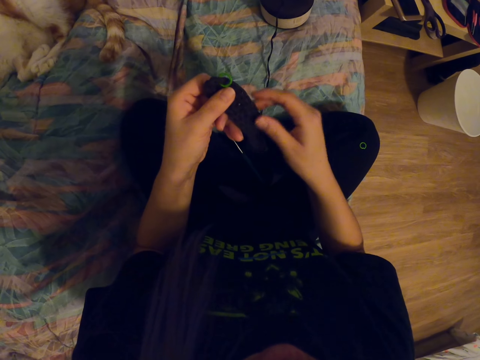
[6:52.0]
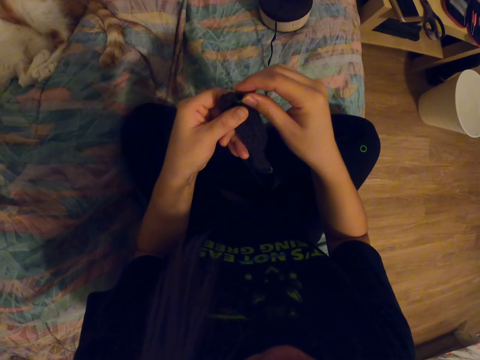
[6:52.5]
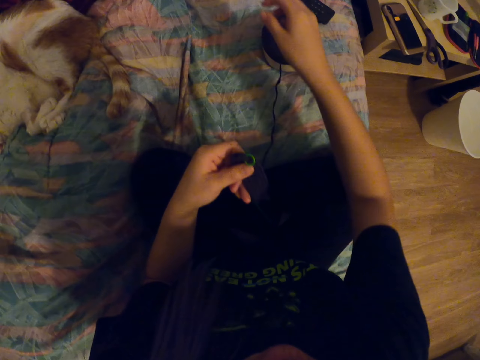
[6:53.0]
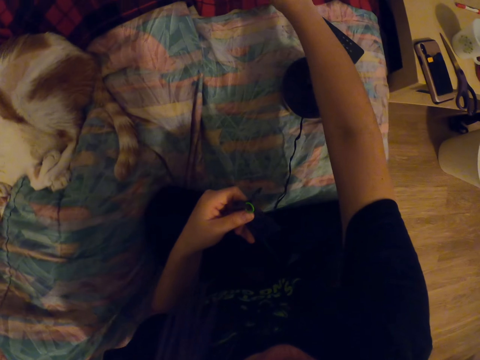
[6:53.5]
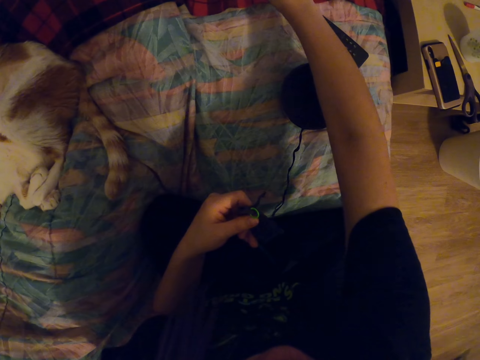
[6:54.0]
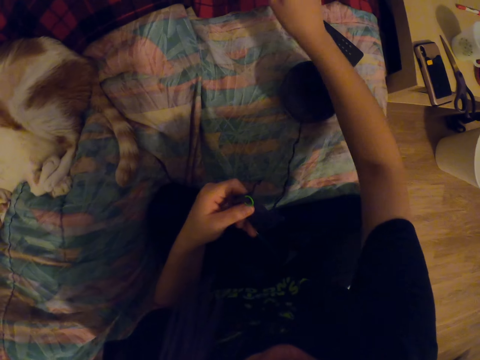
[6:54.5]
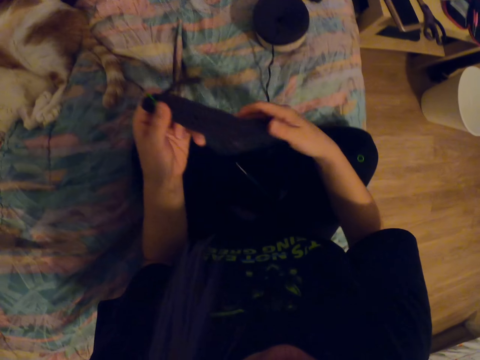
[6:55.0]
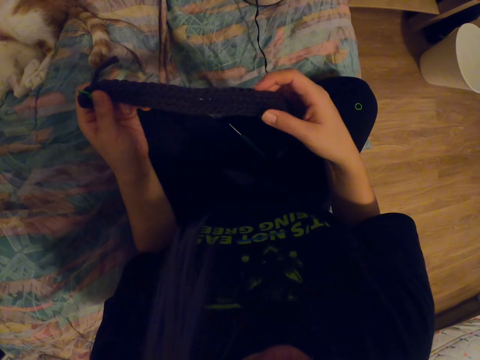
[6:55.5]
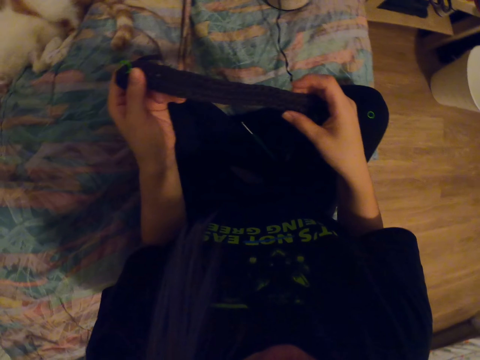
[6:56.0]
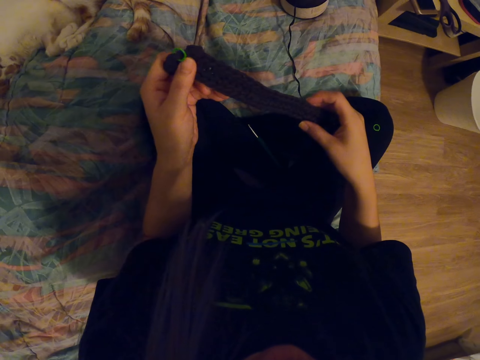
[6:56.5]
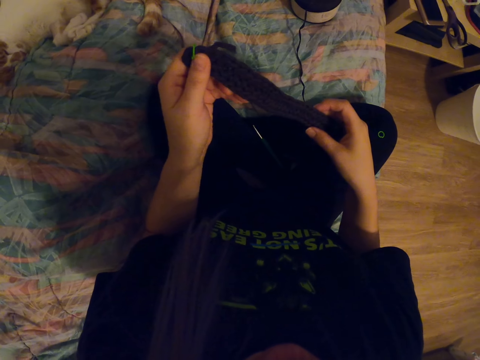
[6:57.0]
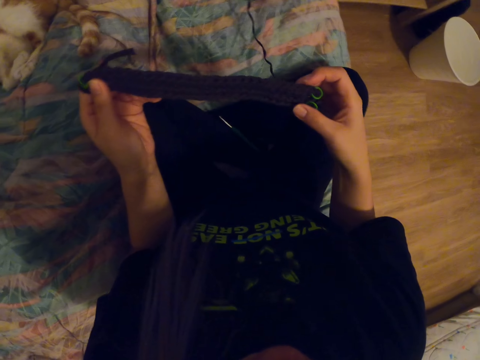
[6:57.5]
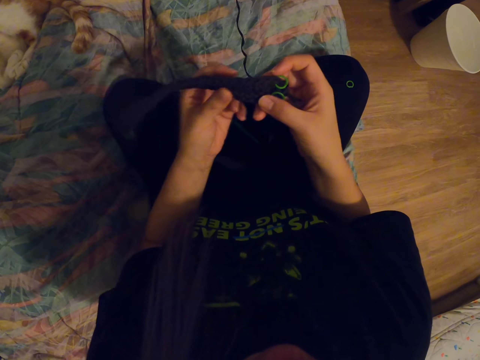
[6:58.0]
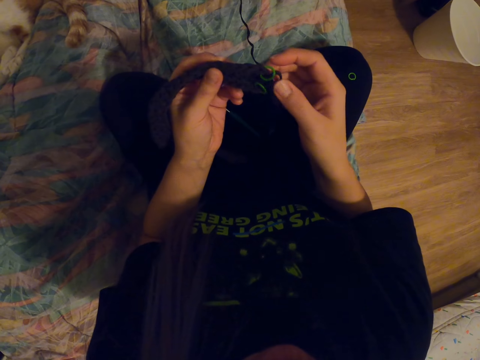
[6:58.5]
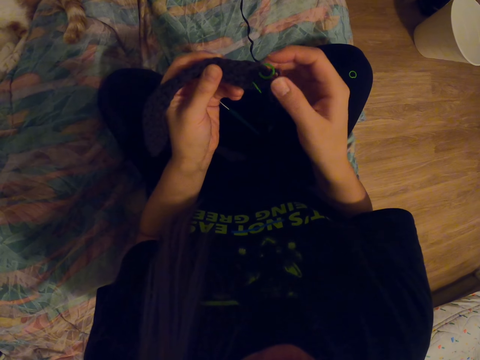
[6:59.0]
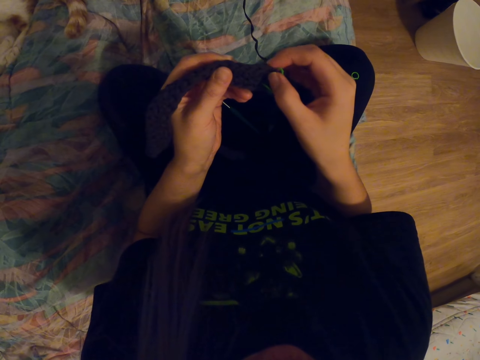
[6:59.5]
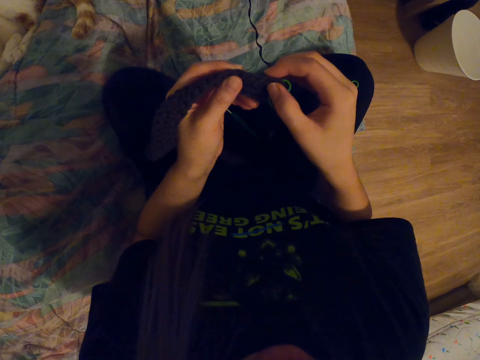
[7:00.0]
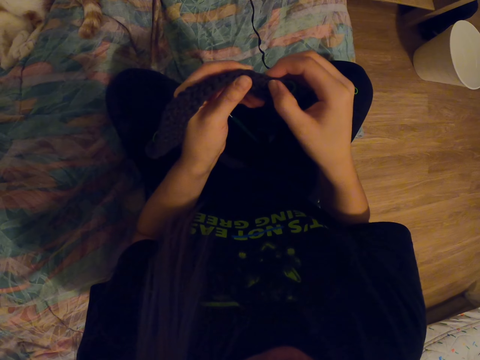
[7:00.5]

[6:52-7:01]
The camera wearer puts the hand forward. They straighten a cloth.

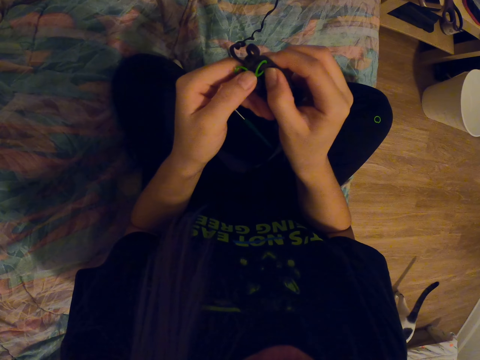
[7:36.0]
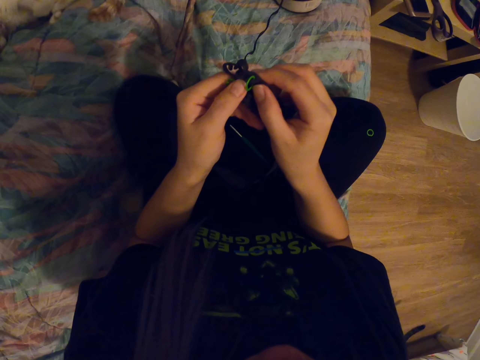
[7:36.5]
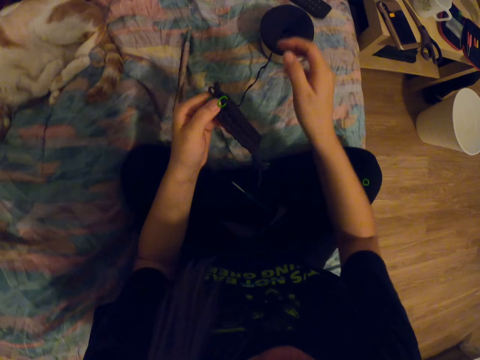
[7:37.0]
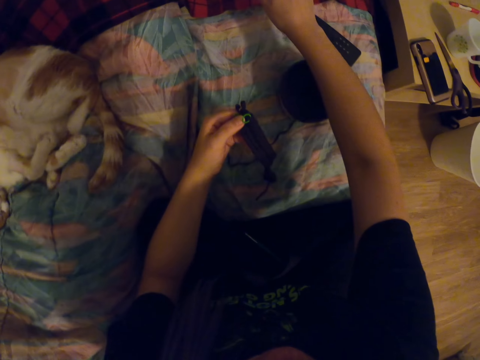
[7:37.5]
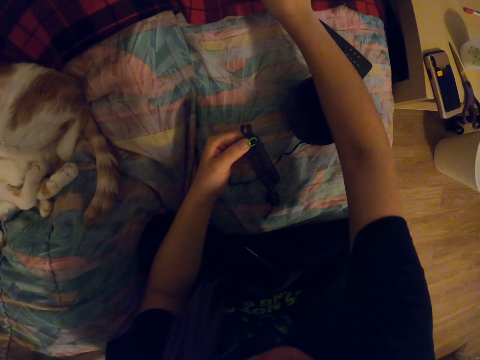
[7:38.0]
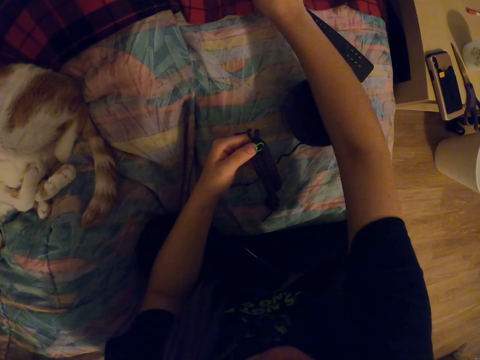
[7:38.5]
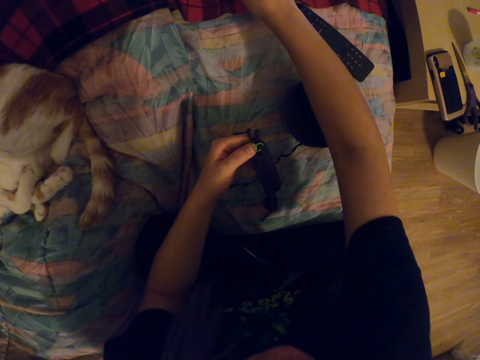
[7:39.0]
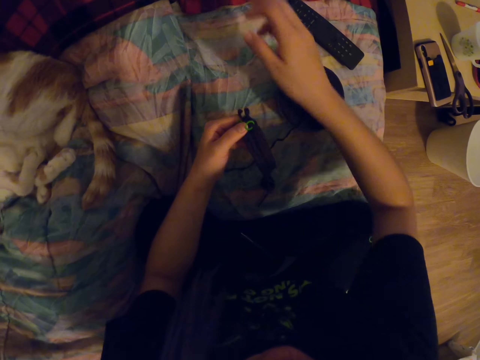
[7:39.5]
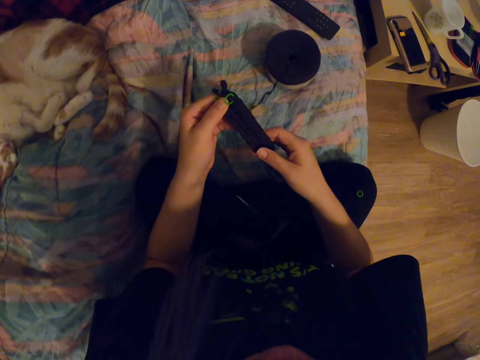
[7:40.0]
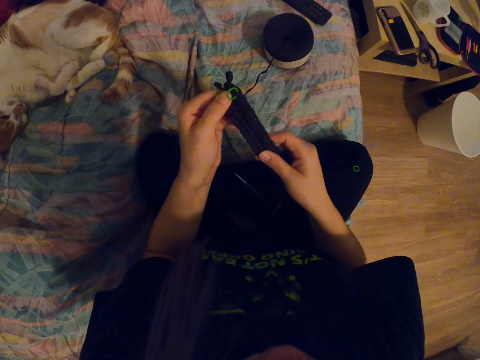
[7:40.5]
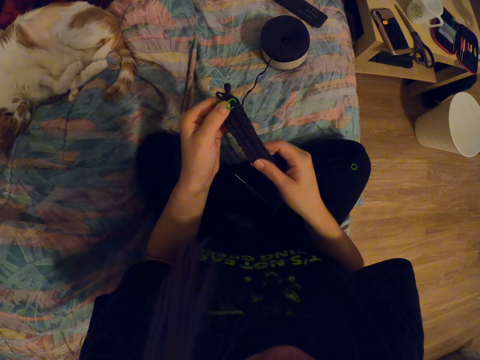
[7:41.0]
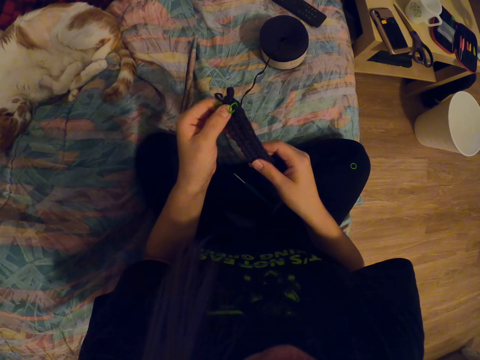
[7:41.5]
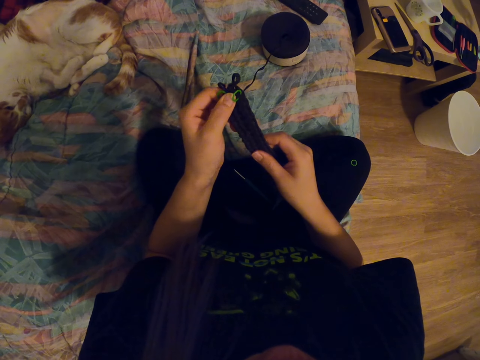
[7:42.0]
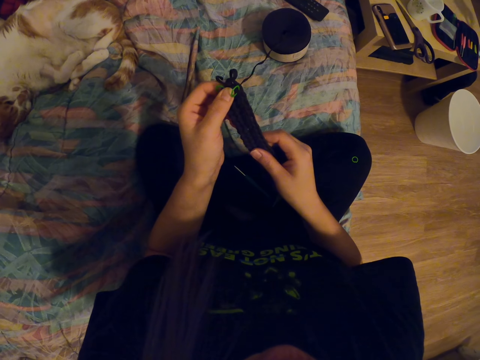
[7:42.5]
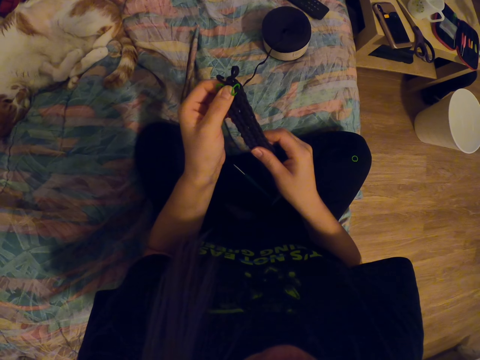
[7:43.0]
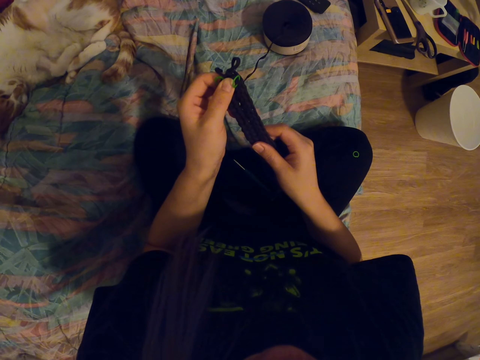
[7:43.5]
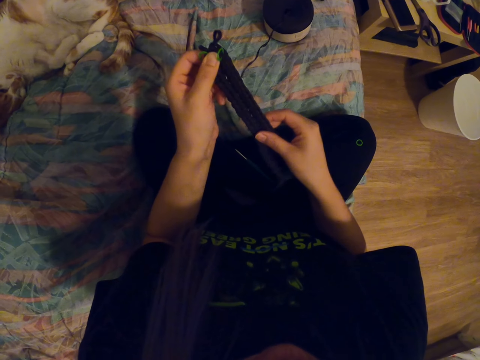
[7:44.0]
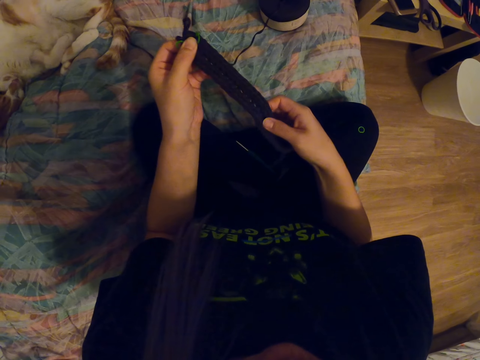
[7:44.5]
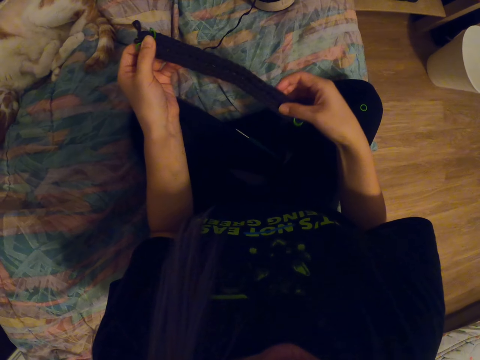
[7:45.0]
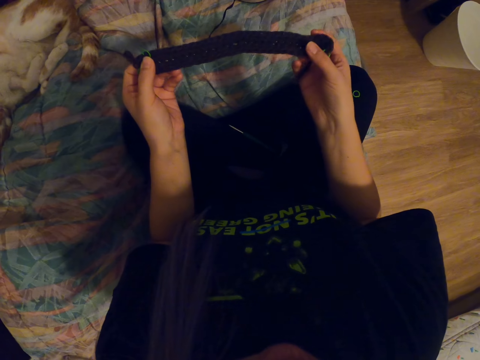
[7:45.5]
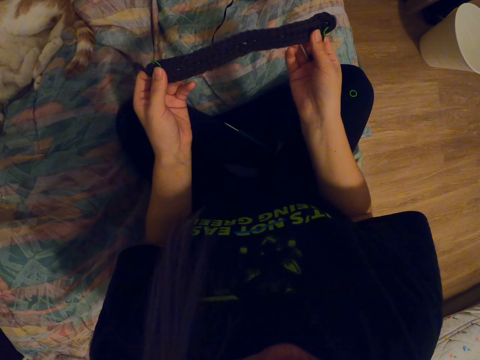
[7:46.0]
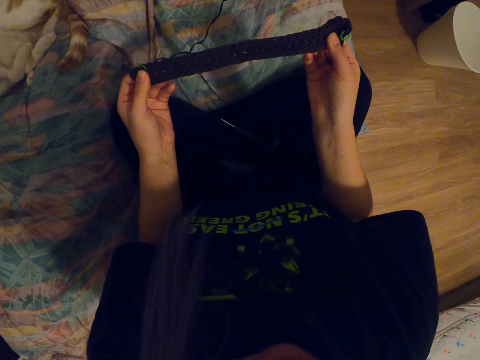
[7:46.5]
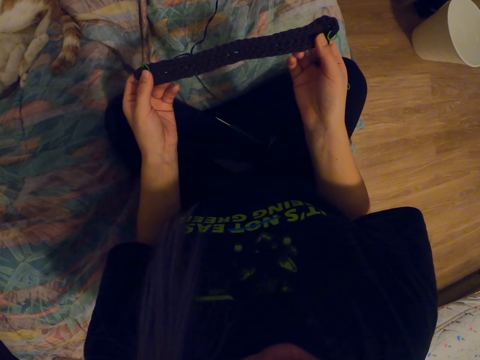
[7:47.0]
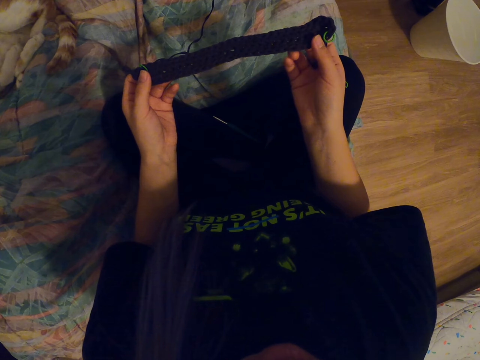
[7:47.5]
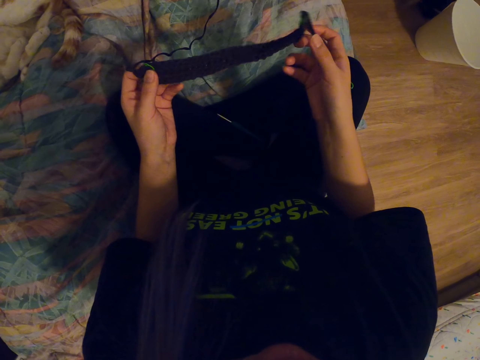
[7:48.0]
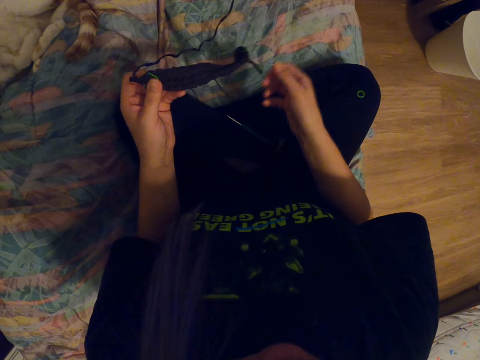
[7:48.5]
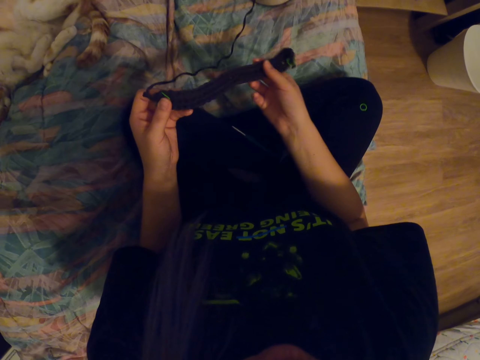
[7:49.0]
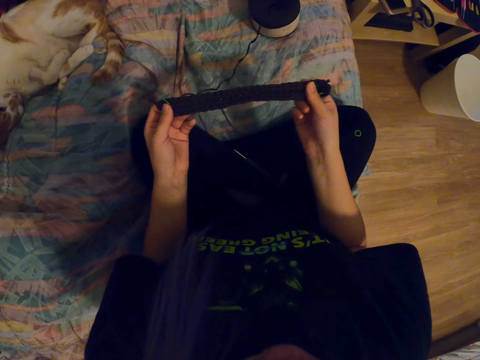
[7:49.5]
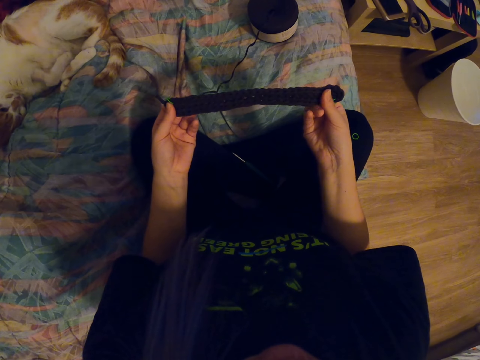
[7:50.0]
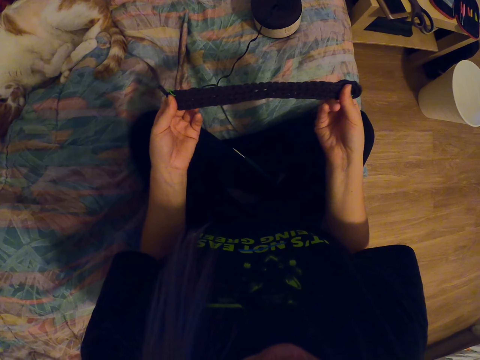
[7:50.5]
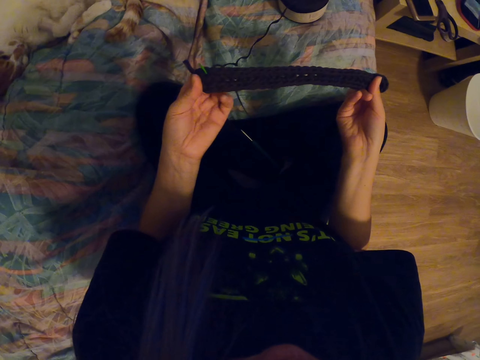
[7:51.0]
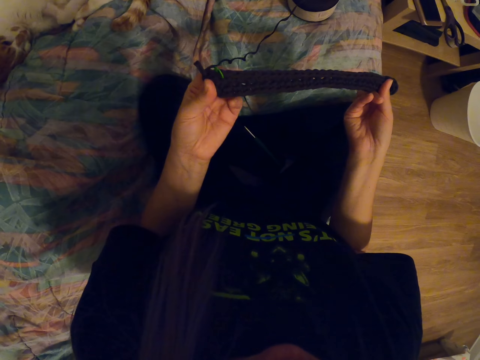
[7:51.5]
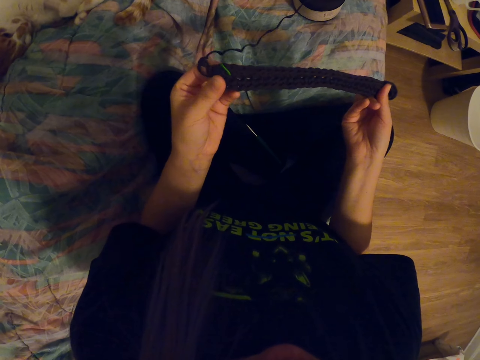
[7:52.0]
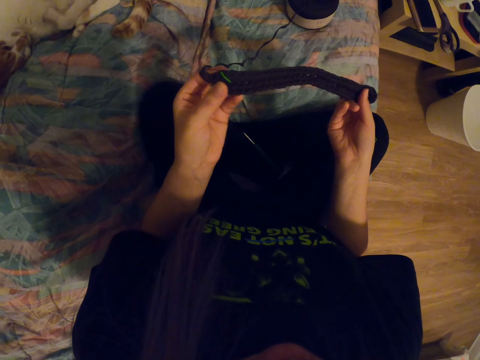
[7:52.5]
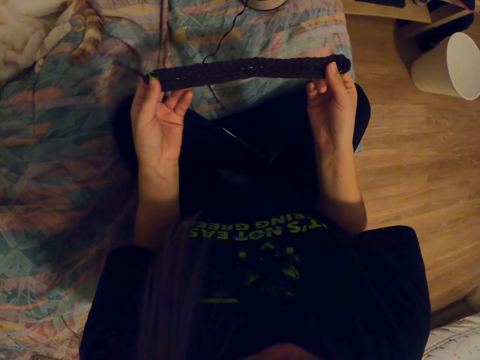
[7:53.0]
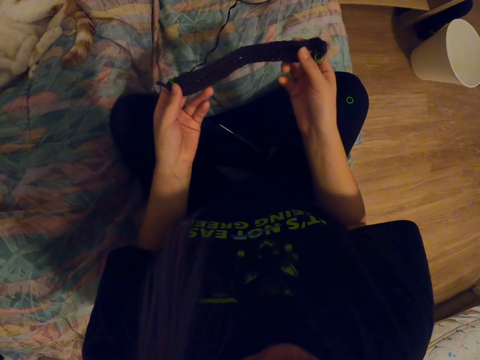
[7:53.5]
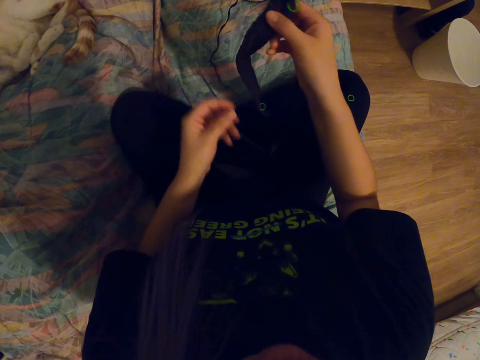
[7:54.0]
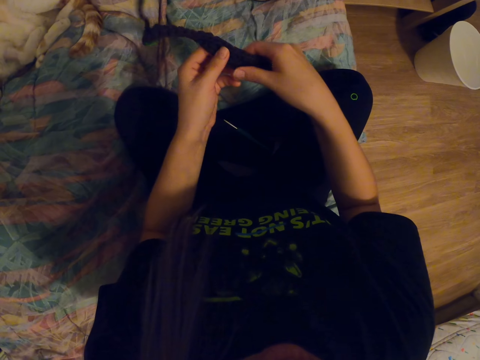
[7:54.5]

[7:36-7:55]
The camera wearer puts the hand forward. They straighten a cloth and look at the cloth.
